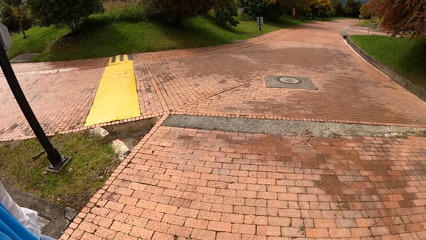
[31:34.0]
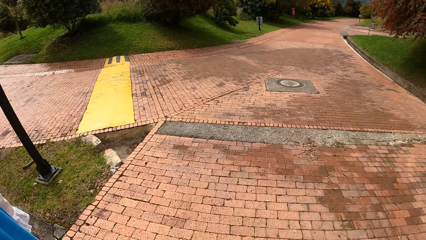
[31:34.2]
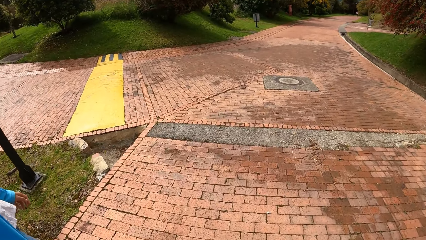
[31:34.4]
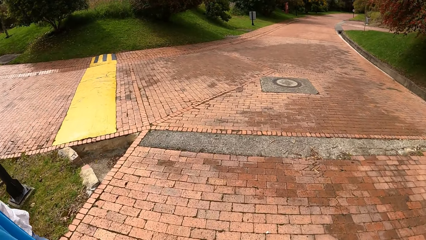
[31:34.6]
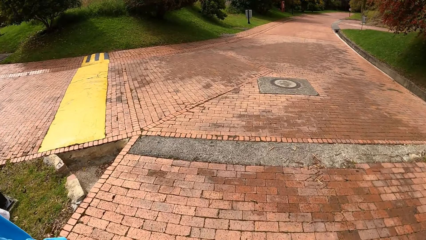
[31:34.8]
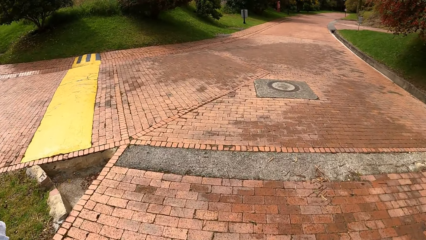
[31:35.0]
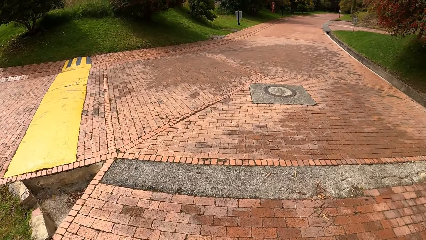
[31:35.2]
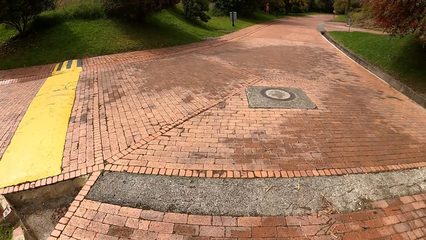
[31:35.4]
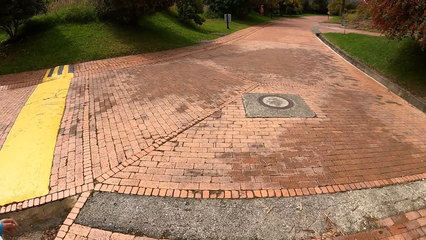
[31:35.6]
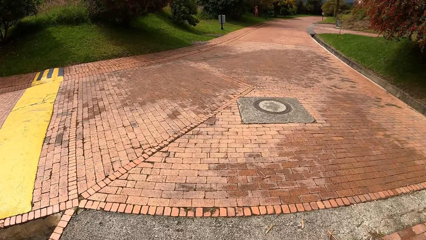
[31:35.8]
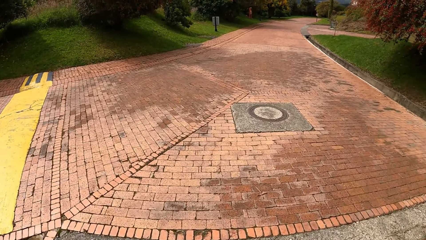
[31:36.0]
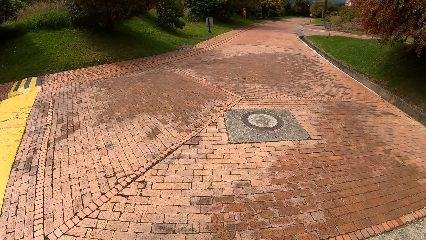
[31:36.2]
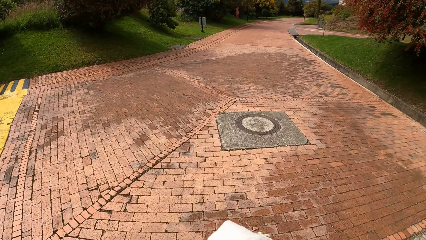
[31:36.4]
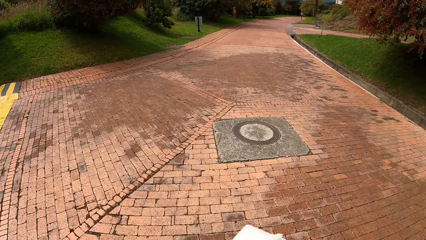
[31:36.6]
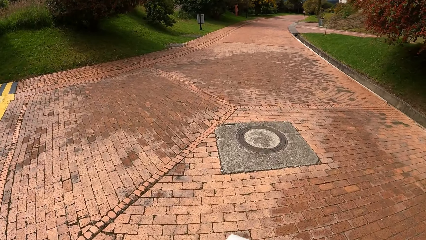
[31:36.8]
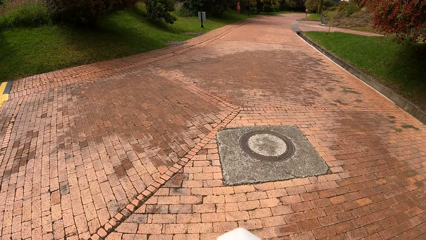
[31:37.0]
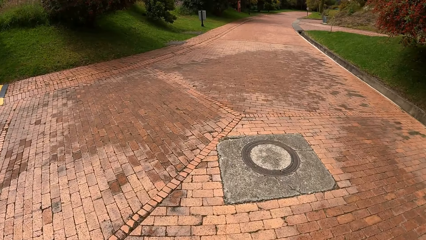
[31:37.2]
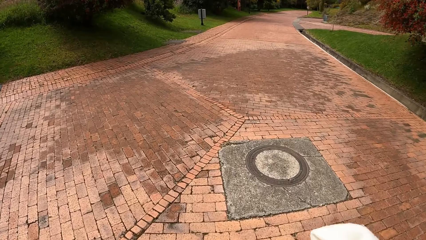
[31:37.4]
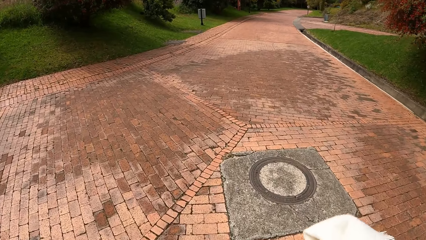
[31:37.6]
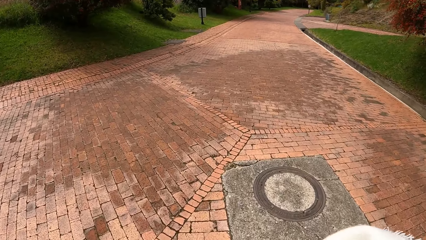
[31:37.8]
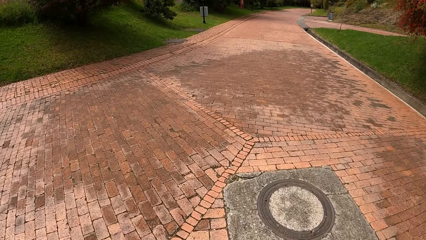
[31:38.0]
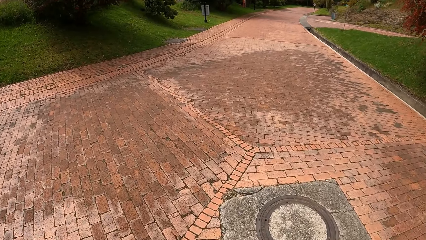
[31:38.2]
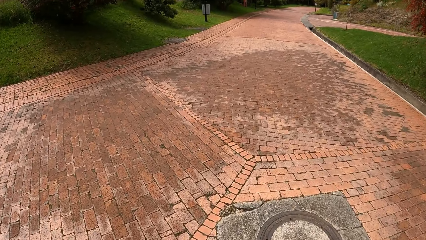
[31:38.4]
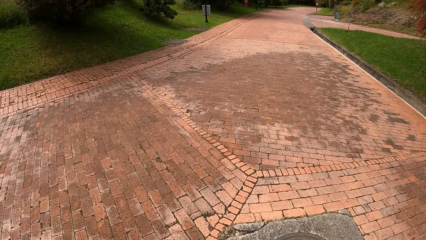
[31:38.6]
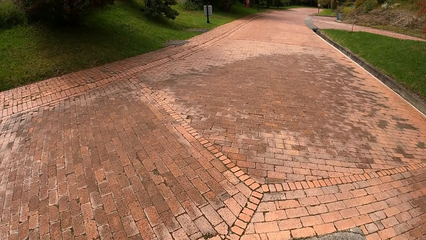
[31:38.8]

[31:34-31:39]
The camera wearer walks around the estate with a person.

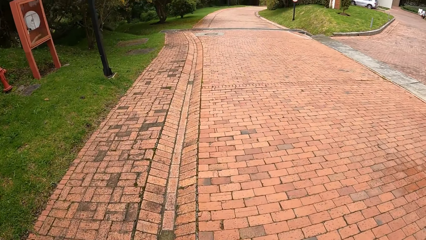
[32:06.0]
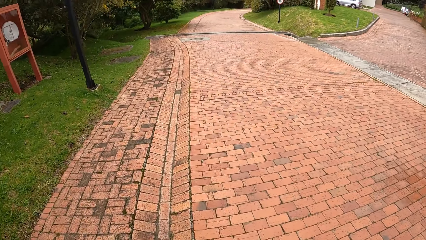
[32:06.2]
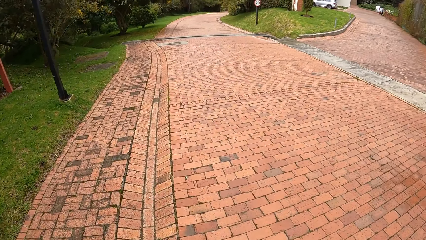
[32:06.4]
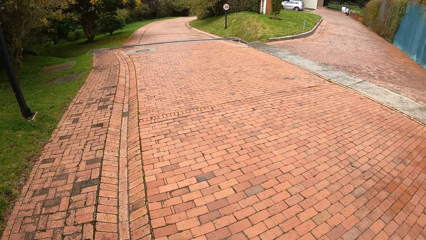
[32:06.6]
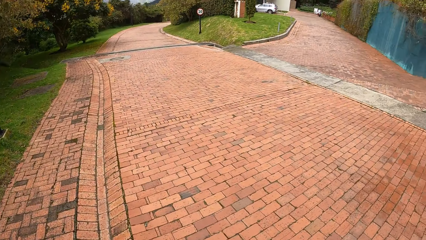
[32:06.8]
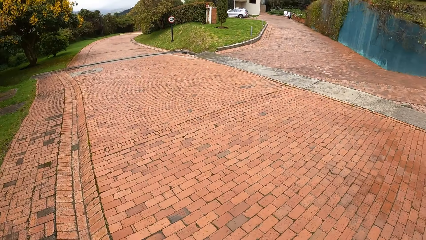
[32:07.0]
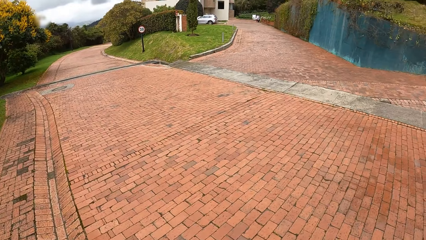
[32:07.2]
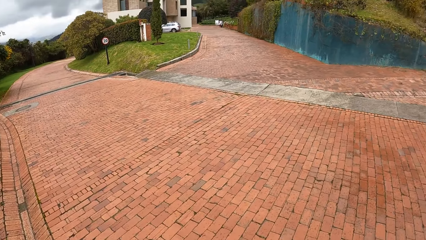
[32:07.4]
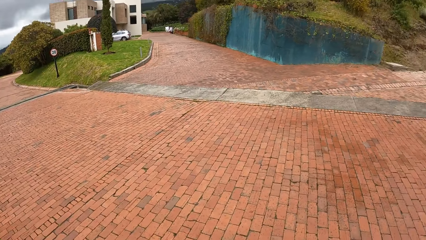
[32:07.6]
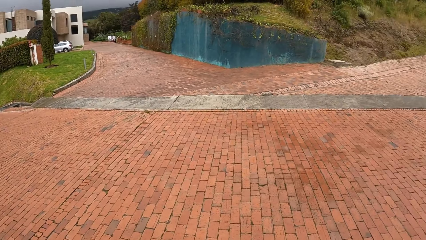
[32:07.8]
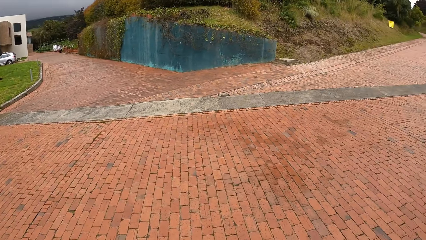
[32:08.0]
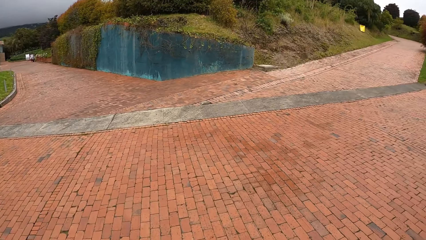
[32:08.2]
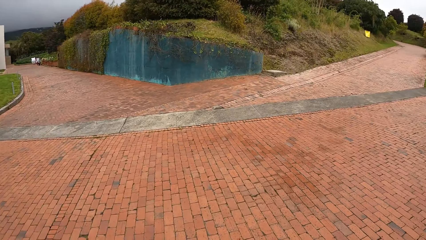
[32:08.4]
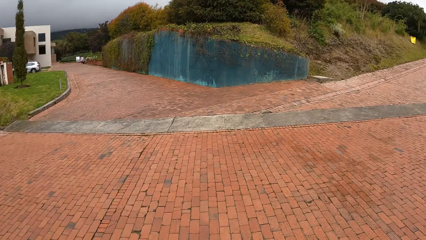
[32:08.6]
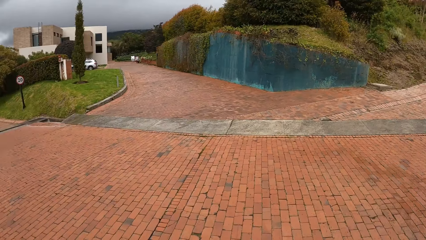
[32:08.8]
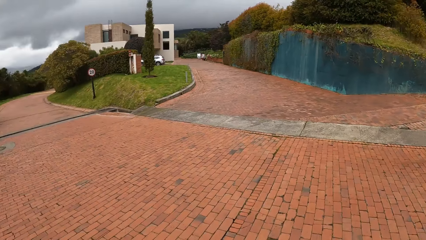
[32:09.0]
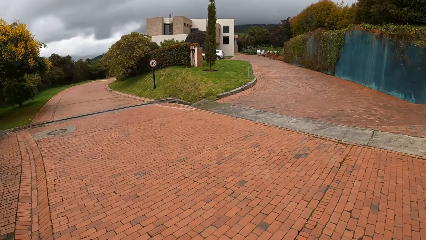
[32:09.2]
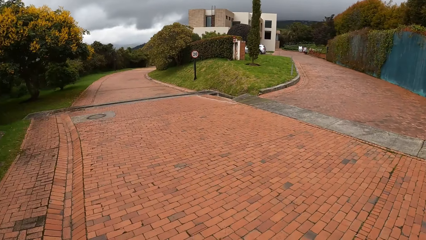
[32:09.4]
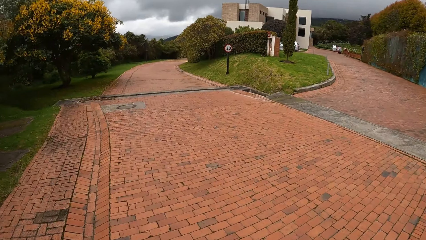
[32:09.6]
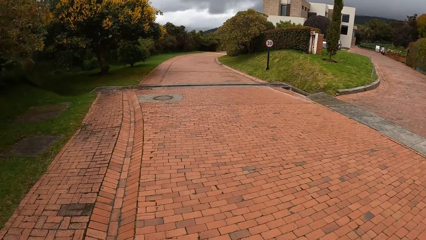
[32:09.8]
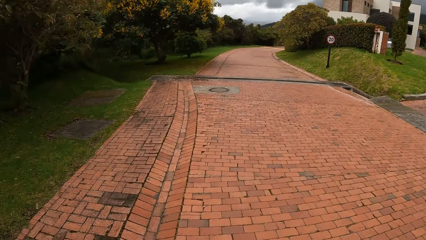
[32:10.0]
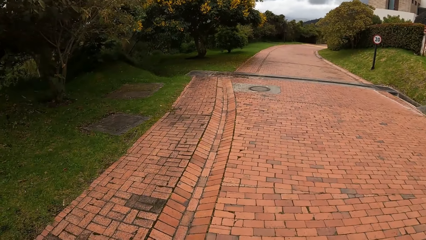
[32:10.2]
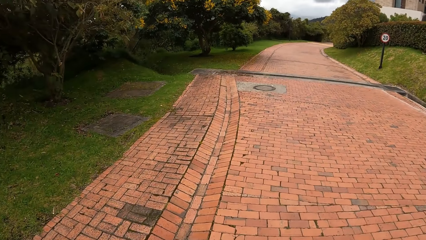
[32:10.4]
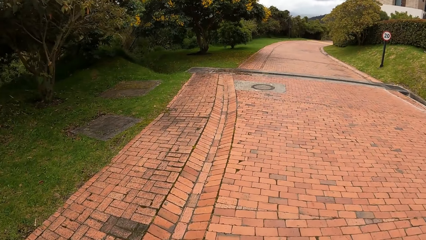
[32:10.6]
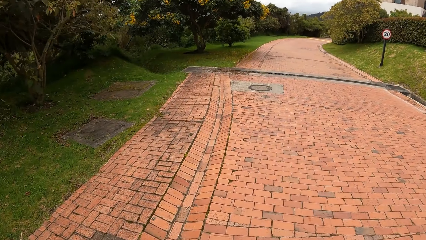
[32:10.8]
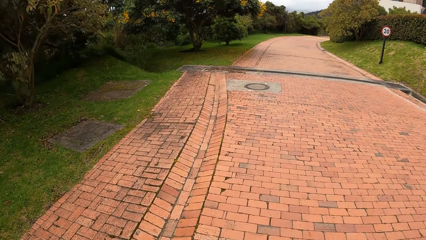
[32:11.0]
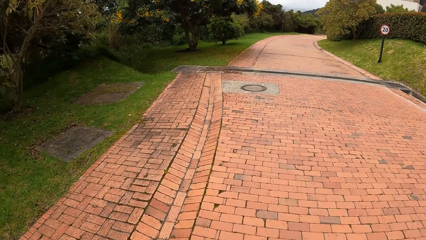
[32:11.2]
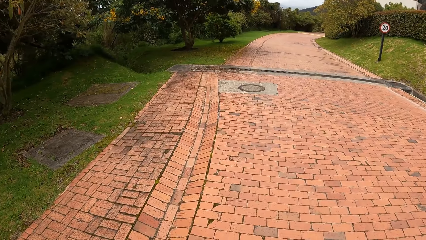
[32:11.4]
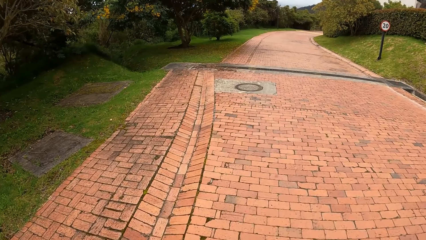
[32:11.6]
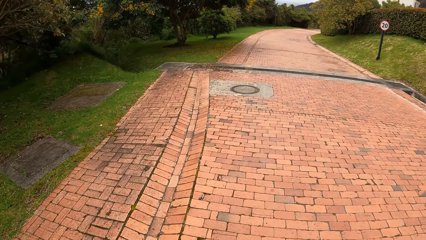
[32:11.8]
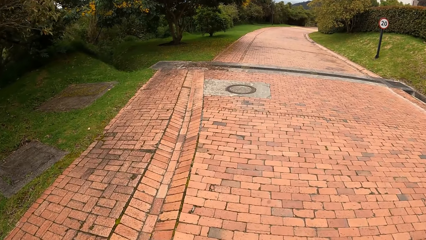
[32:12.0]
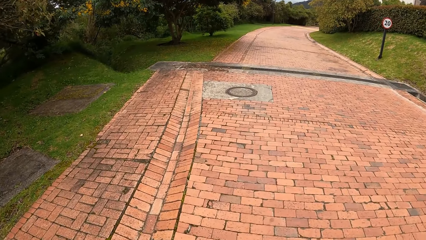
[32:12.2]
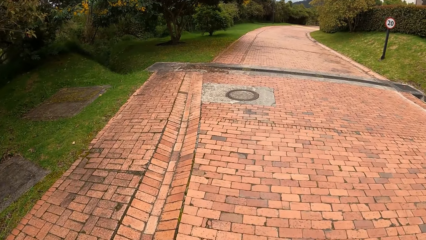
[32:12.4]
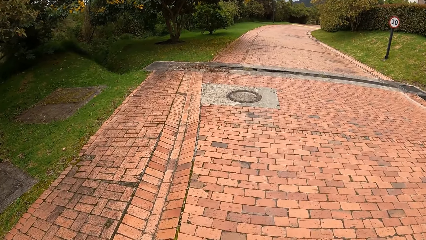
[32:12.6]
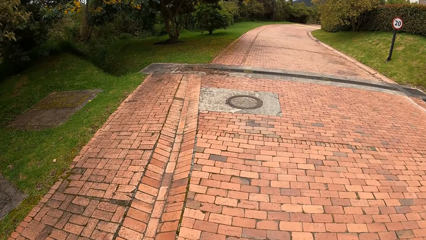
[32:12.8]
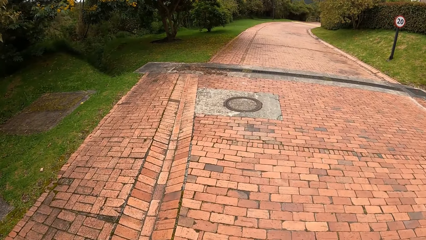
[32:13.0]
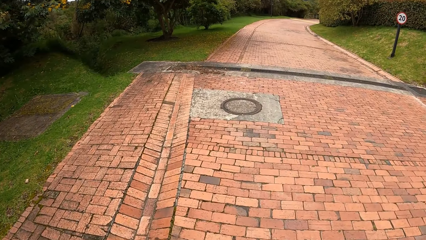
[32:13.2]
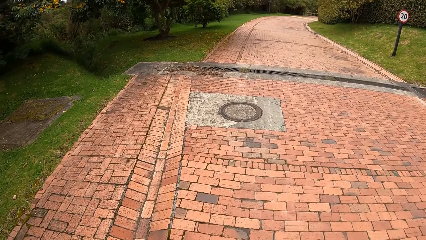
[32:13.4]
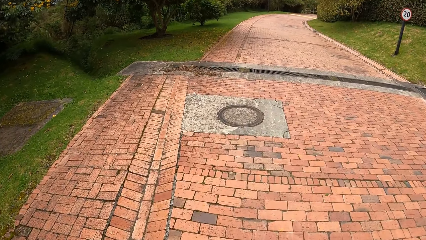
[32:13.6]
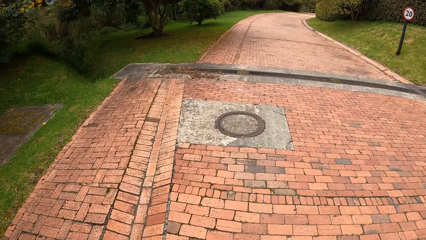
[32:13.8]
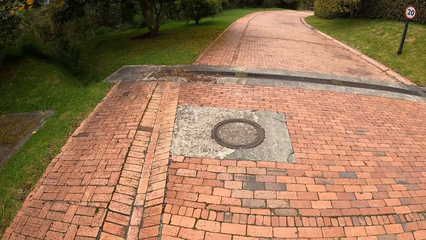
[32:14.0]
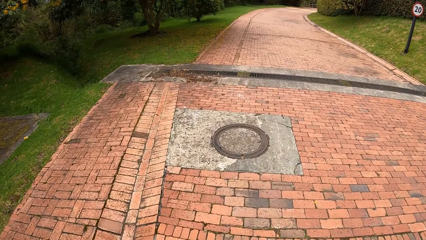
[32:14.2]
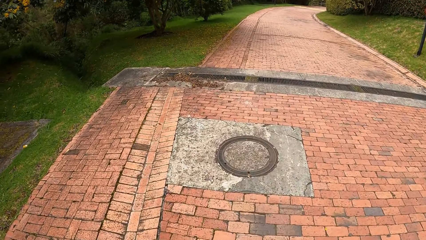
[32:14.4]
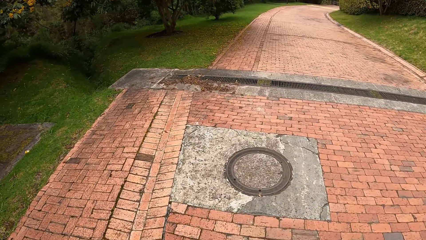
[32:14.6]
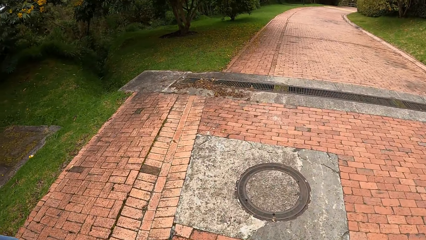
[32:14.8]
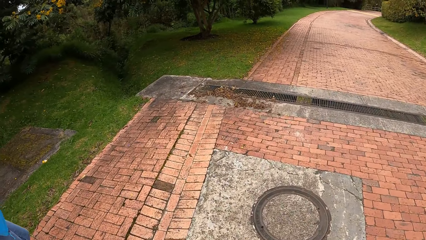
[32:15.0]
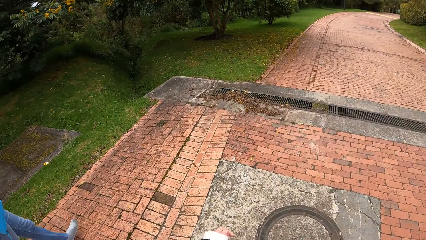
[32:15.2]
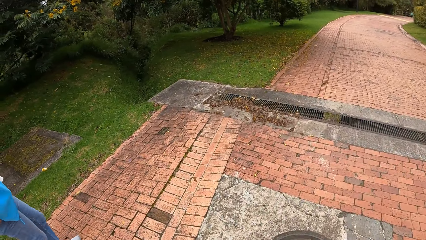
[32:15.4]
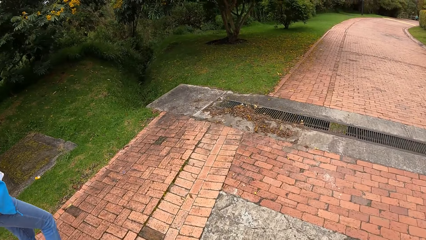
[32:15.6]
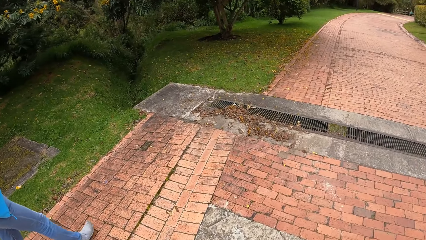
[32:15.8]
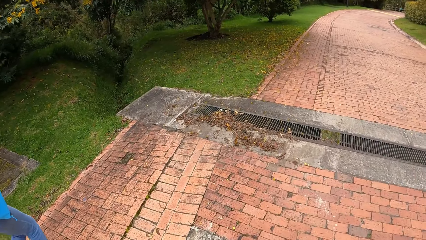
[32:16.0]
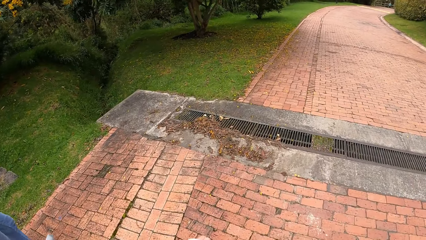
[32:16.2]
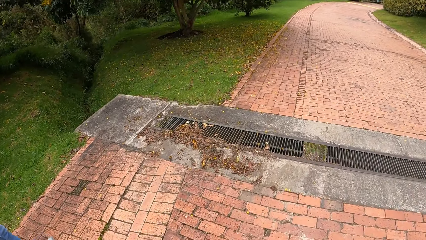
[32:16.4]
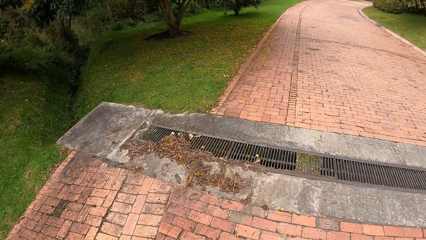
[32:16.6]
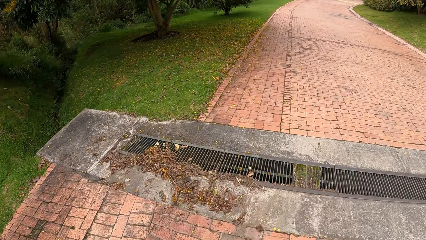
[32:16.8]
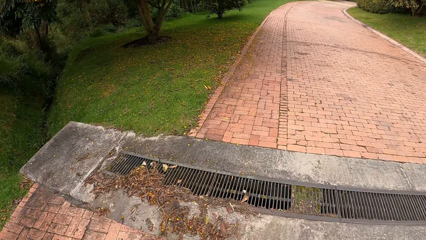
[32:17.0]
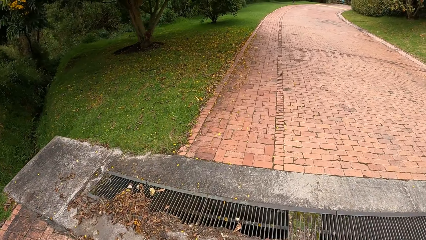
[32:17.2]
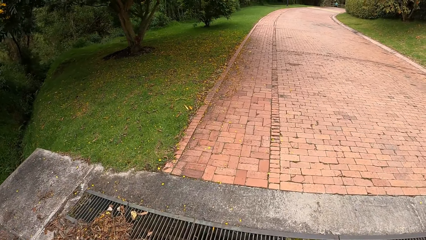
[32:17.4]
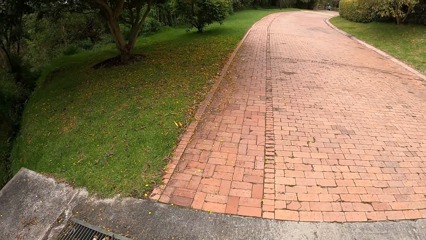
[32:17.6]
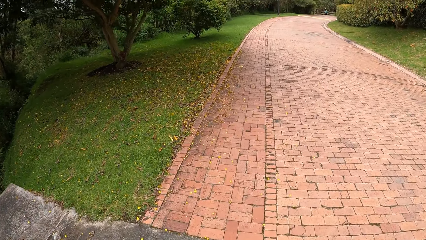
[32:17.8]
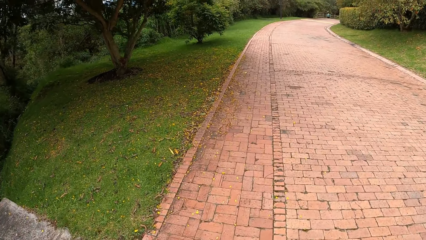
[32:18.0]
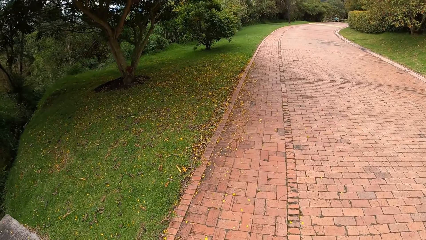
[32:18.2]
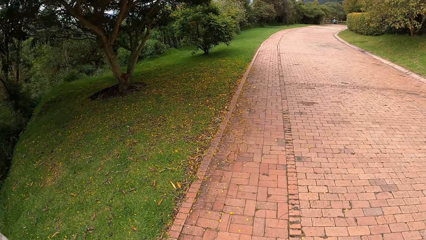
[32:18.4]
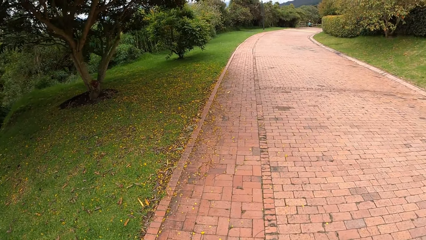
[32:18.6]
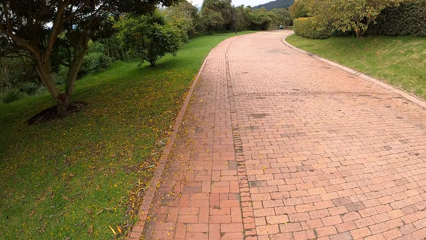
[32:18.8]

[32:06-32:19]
The camera wearer looks around. They walk across the pavement.
